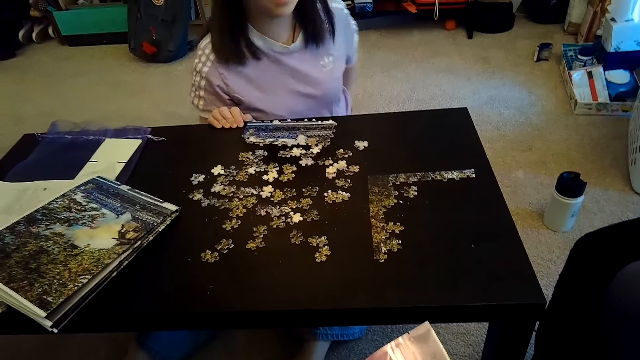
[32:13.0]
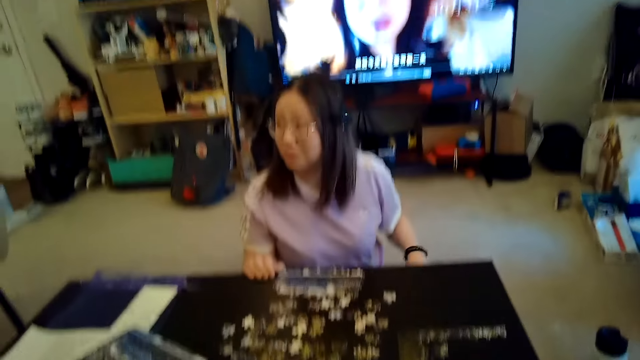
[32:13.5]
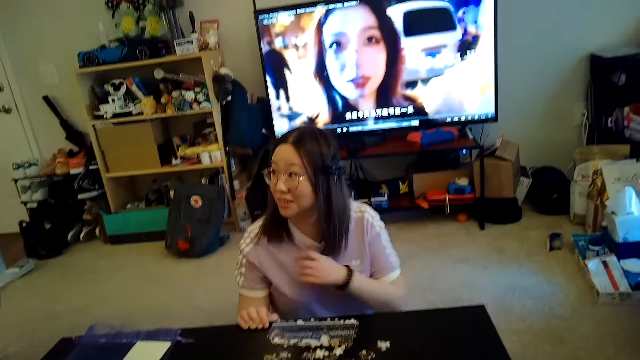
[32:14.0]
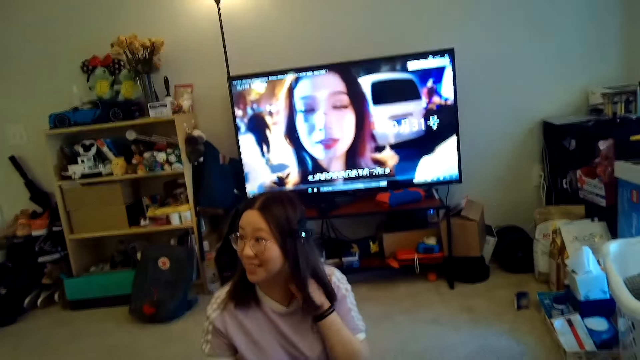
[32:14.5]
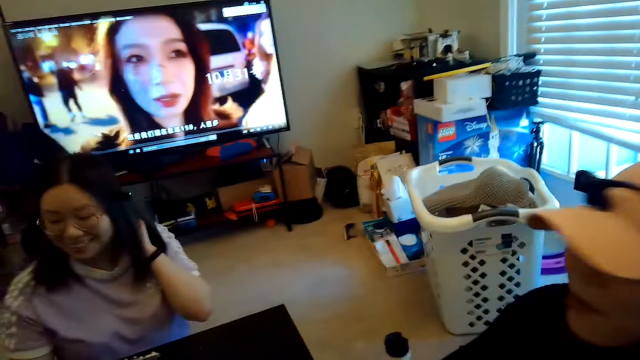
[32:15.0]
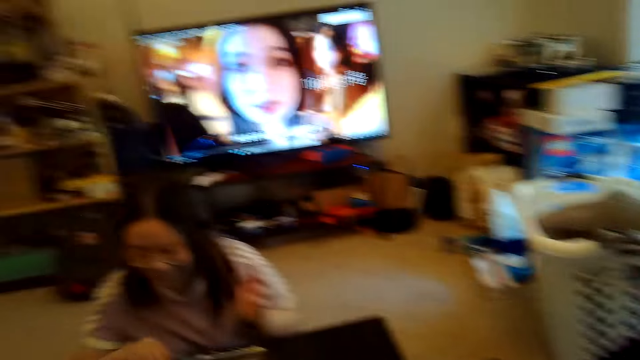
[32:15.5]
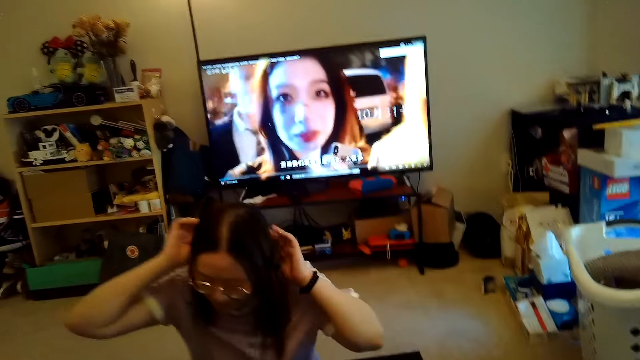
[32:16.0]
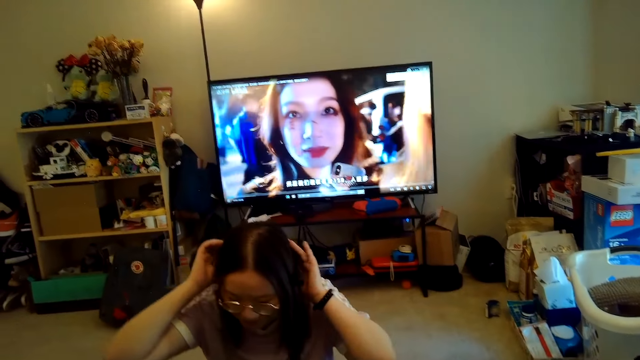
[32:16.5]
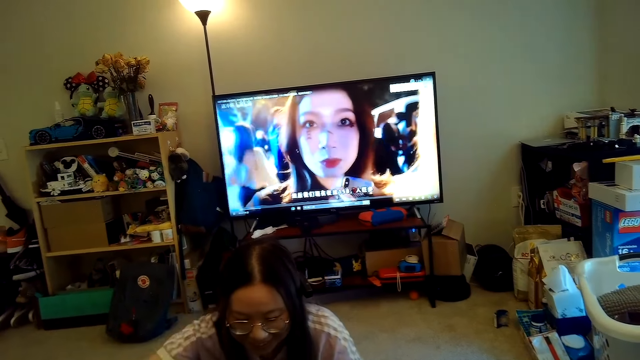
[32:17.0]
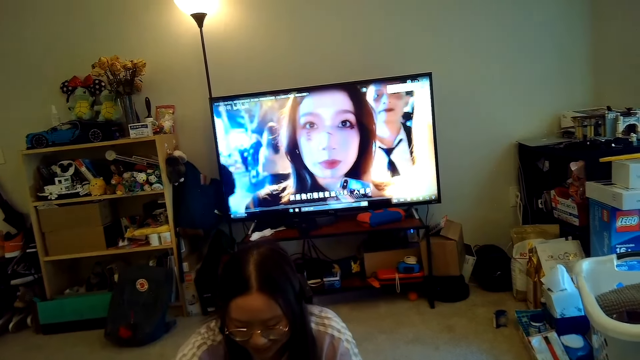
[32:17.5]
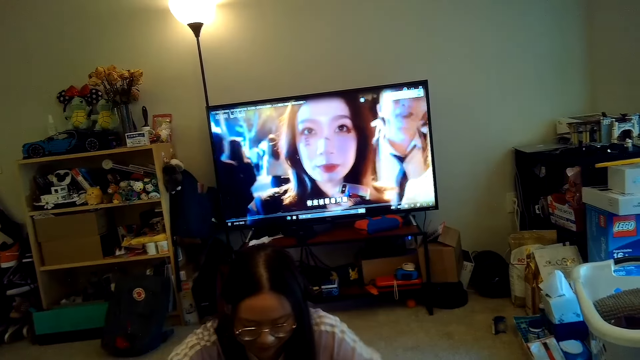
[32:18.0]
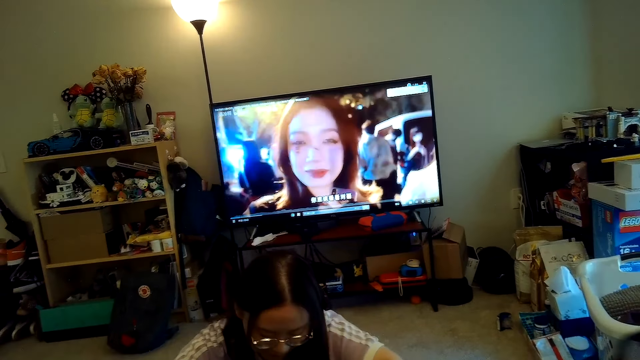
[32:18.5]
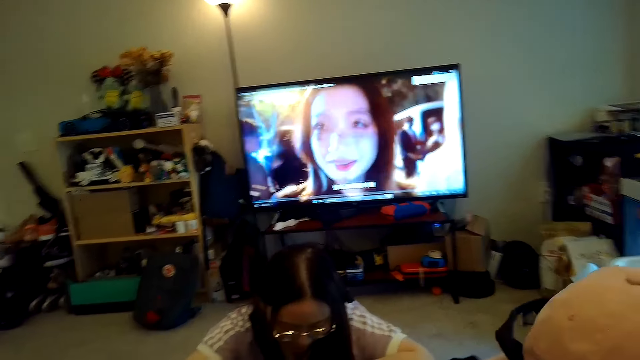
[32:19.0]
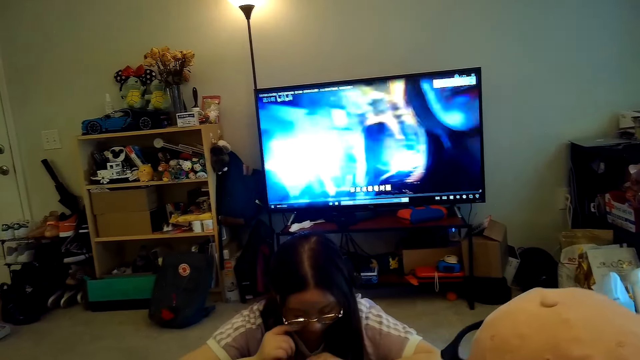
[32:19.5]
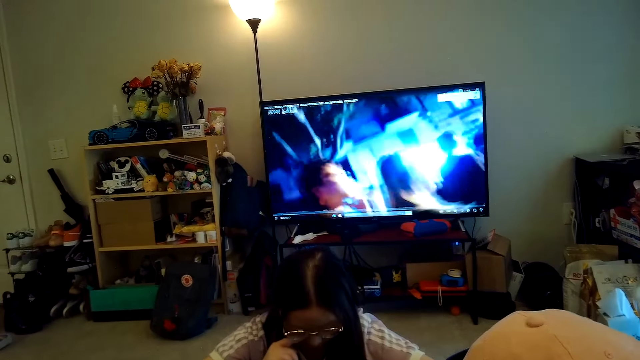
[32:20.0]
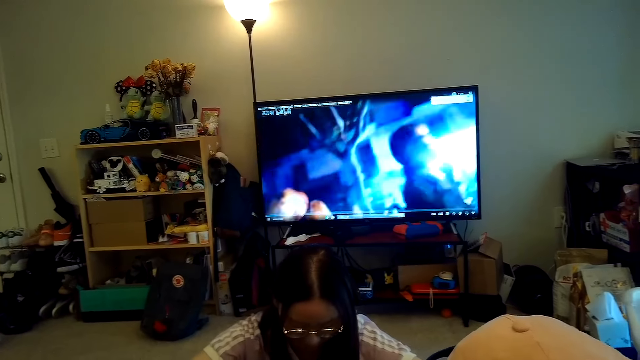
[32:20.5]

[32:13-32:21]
A person looks at the TV.

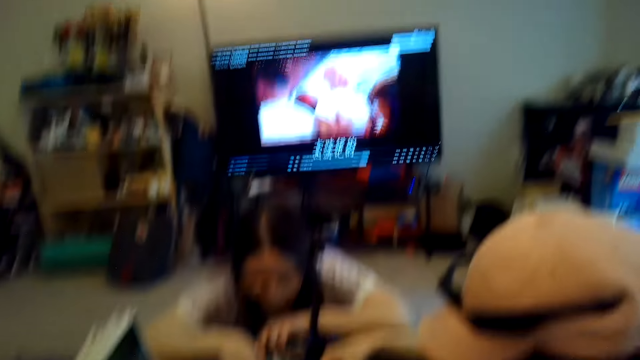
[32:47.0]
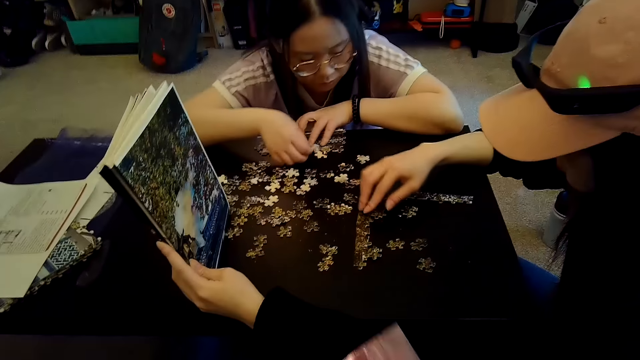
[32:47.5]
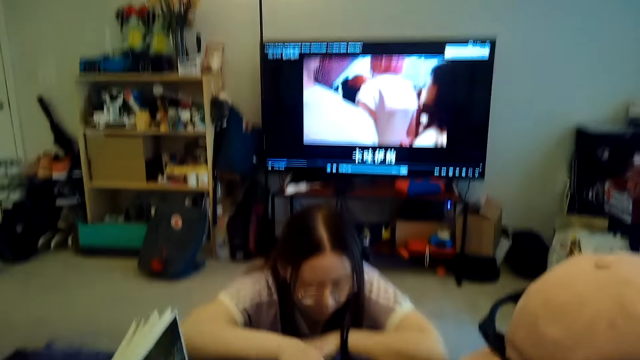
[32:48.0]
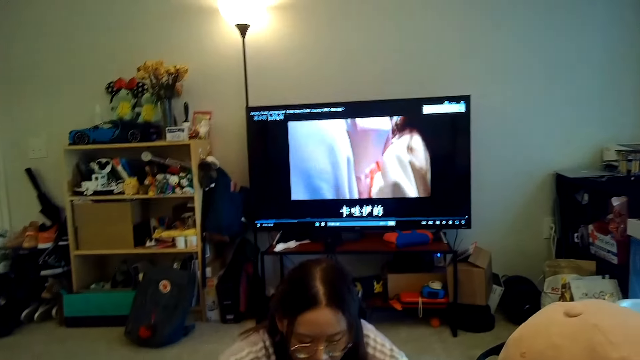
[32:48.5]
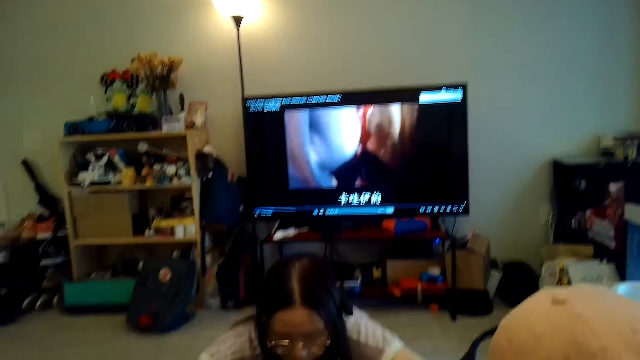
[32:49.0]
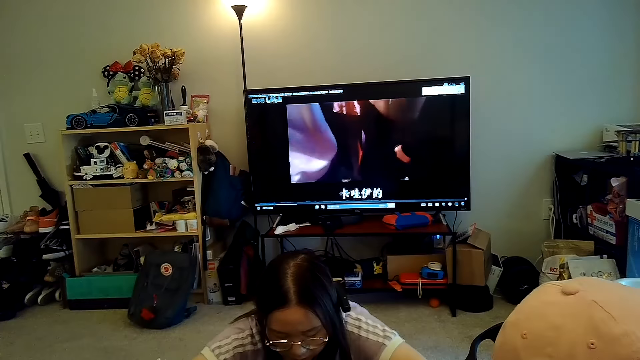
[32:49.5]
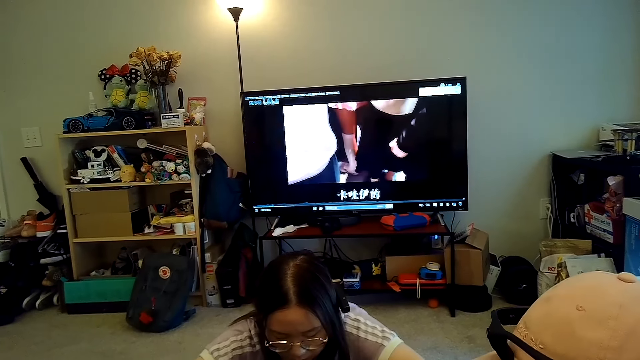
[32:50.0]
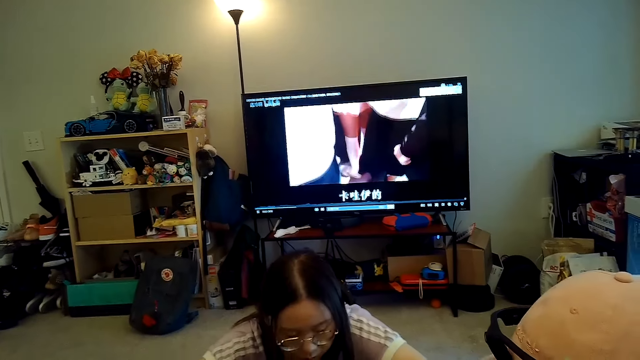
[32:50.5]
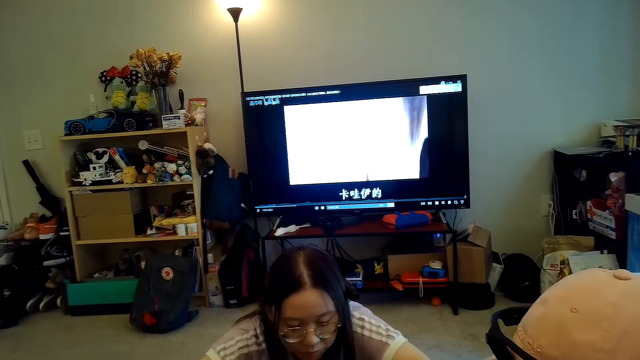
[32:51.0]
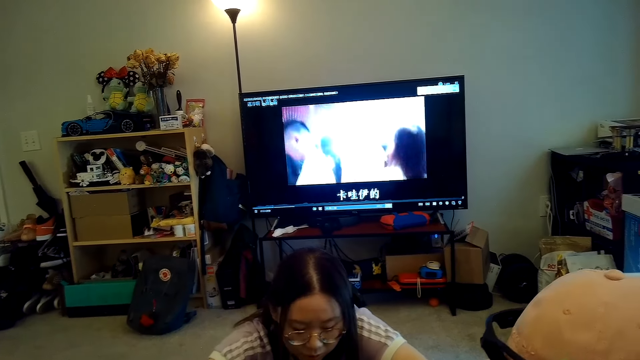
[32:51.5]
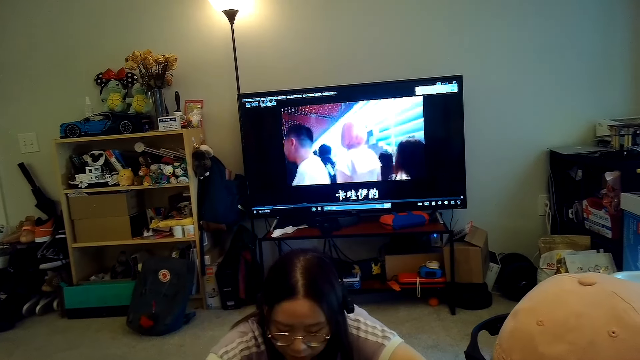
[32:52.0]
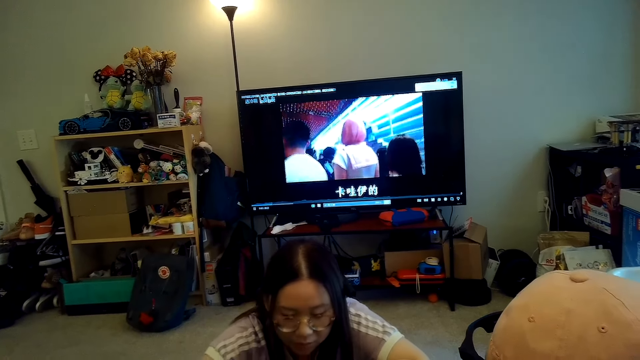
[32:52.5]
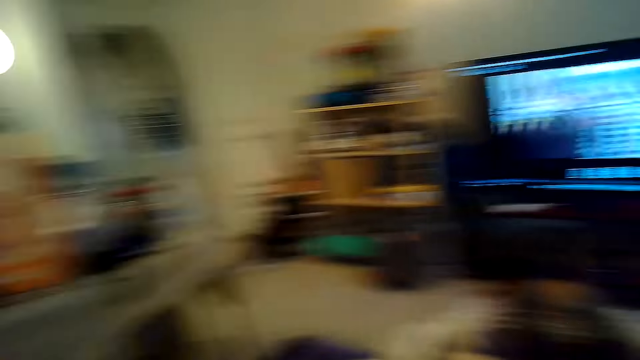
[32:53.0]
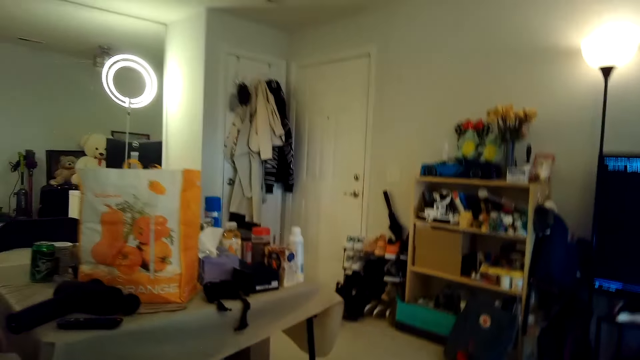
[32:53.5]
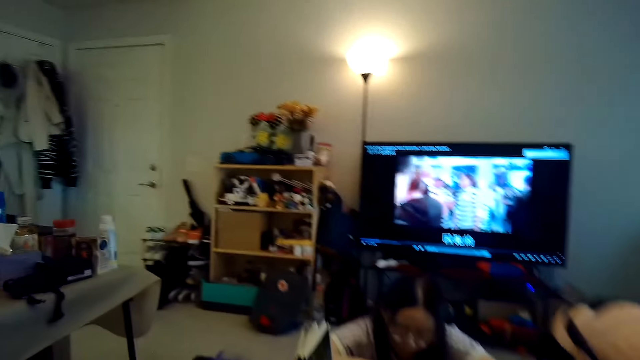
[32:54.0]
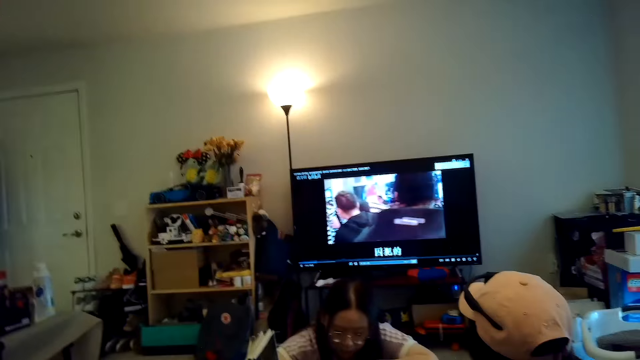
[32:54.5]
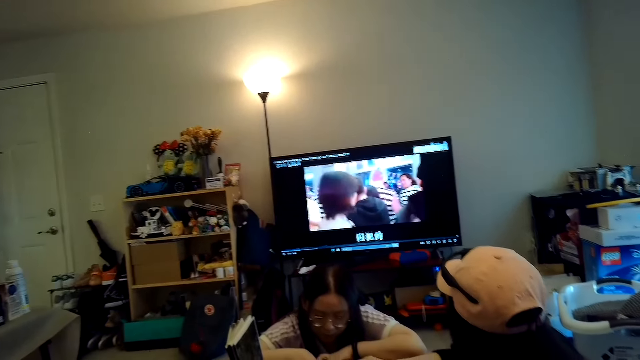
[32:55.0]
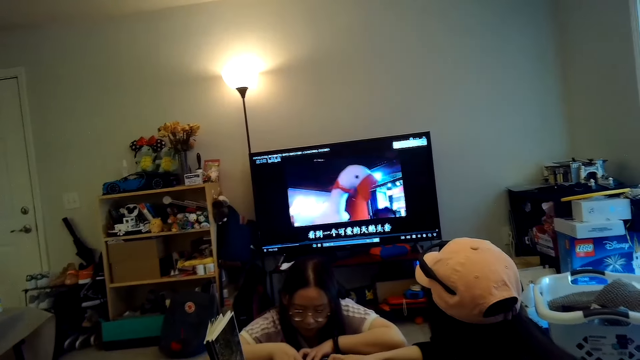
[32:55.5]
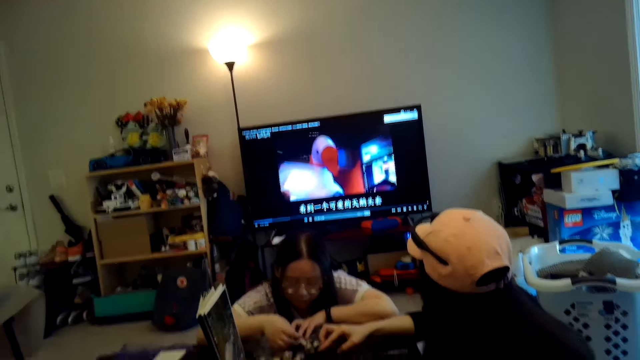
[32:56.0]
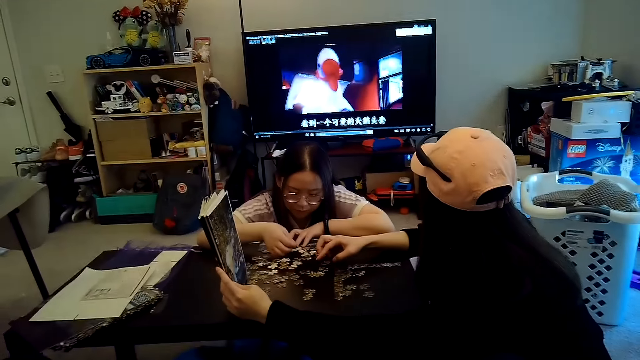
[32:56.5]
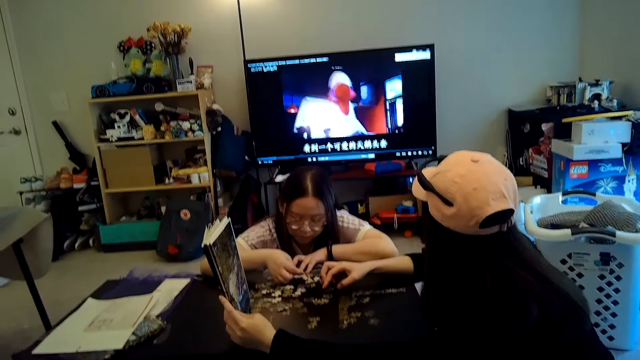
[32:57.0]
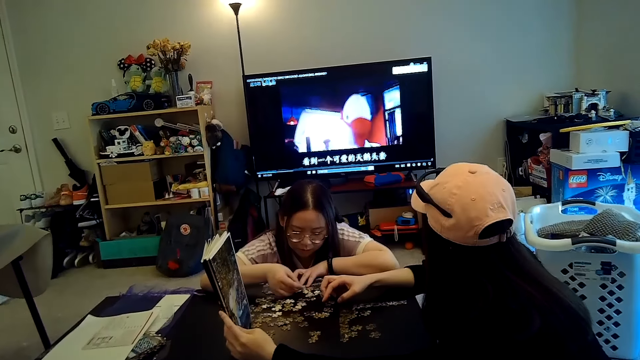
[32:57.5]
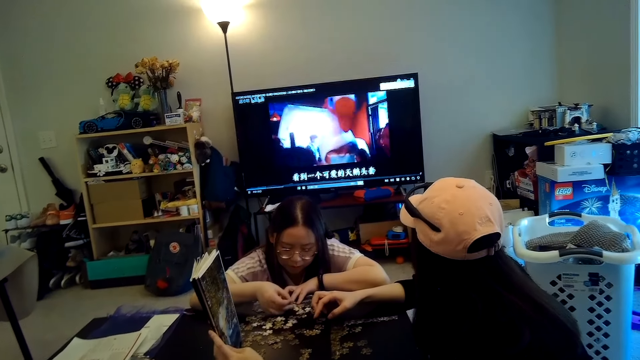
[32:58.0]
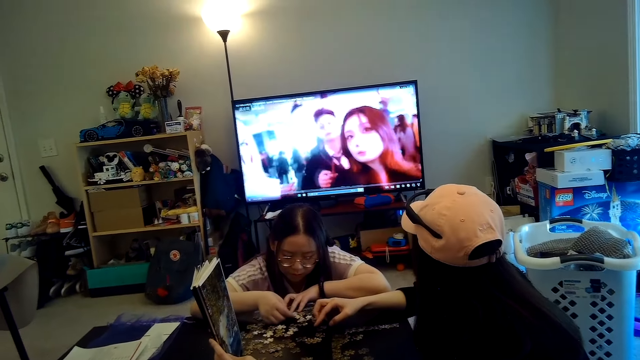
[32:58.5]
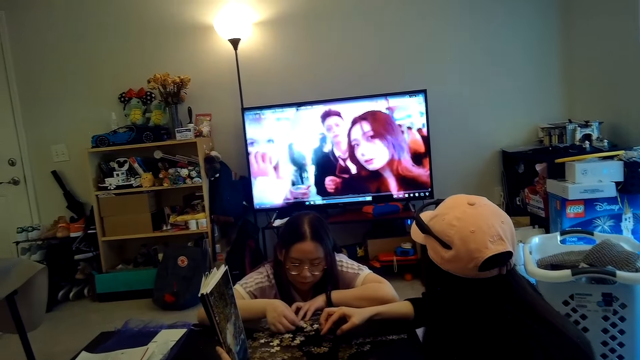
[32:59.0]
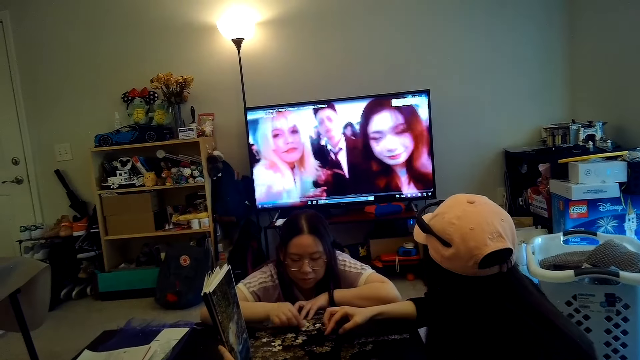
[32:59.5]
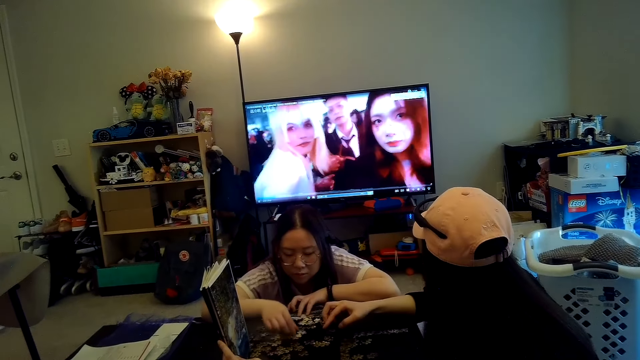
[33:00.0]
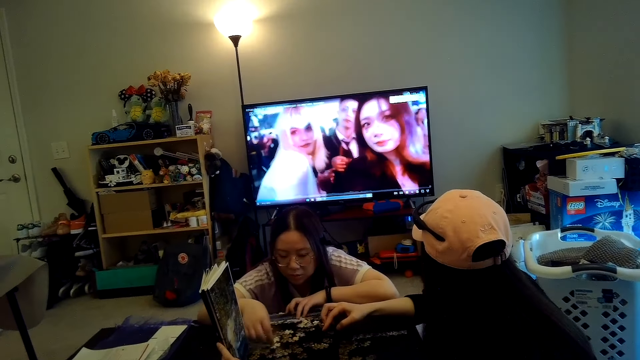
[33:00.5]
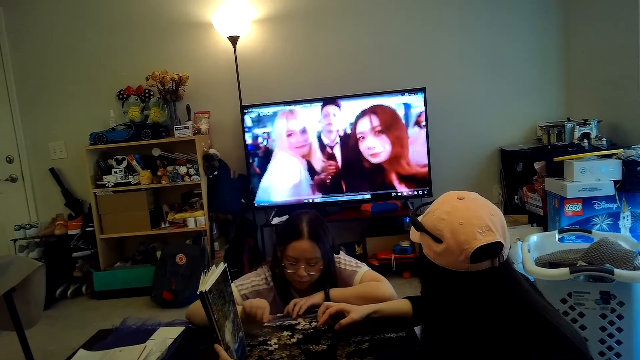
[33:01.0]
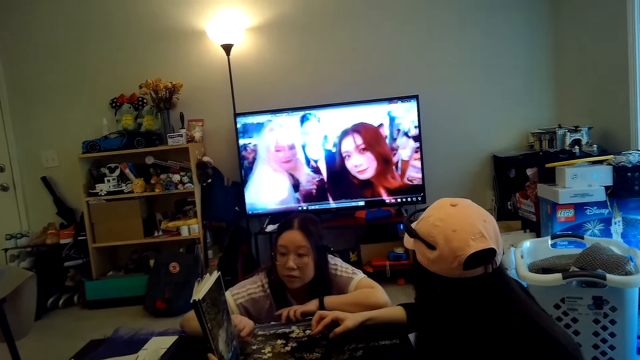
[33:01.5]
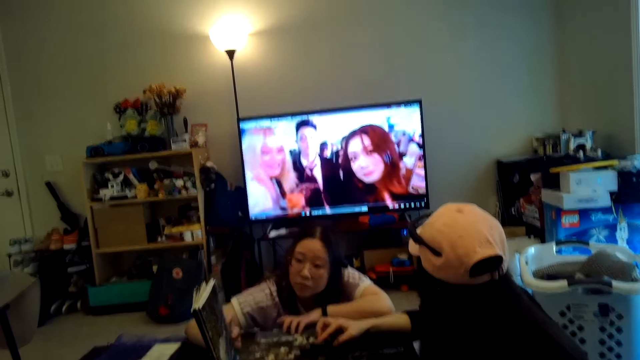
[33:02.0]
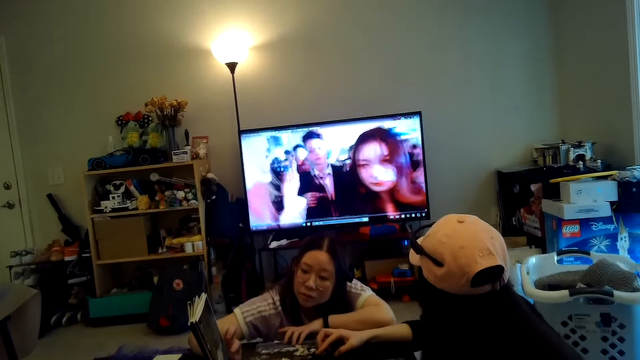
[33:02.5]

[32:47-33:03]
The camera wearer looks at the game. They look at the puzzle players on the table.
